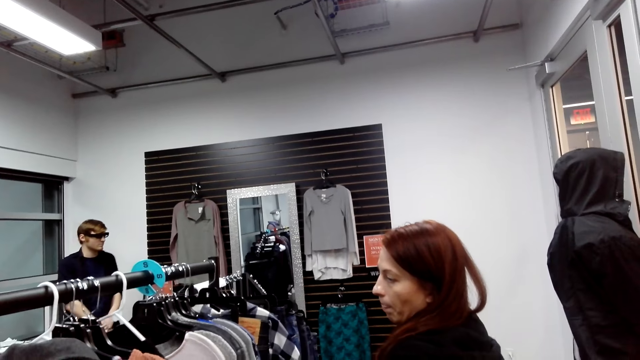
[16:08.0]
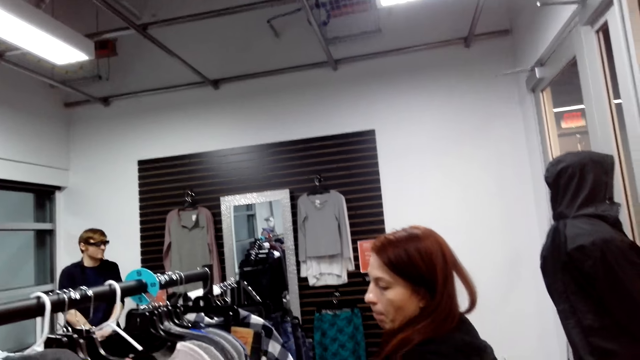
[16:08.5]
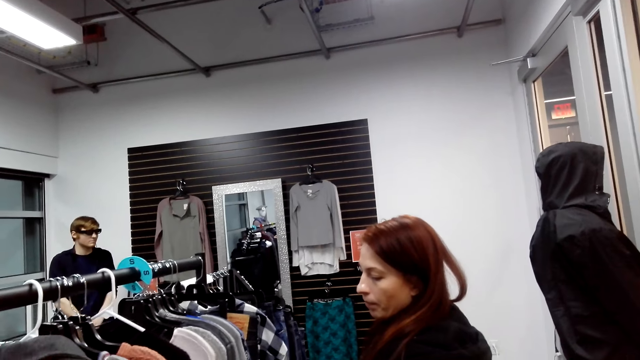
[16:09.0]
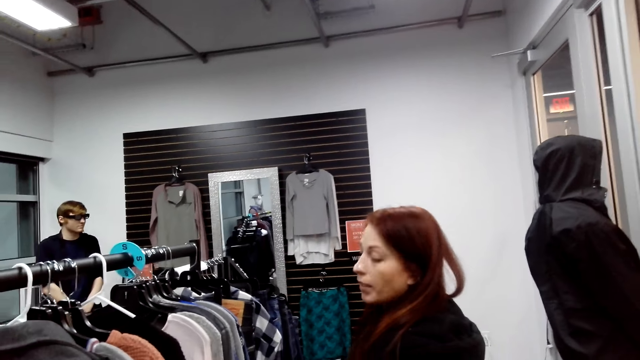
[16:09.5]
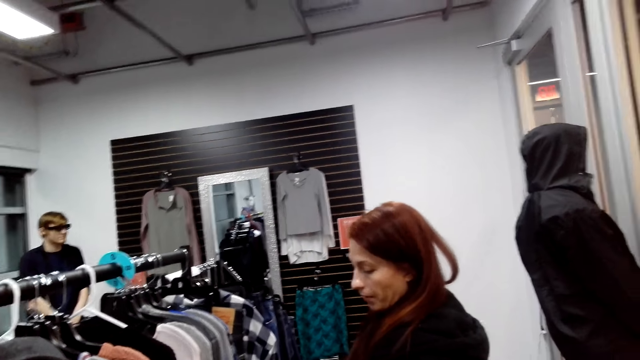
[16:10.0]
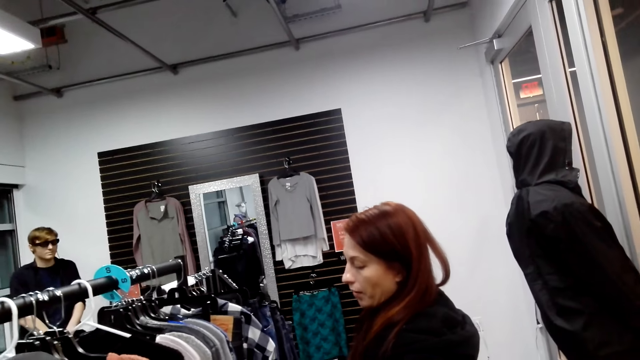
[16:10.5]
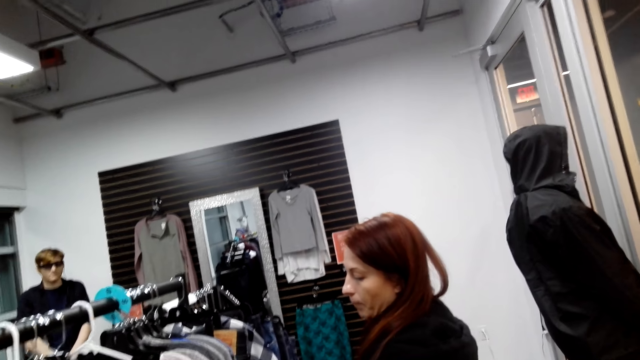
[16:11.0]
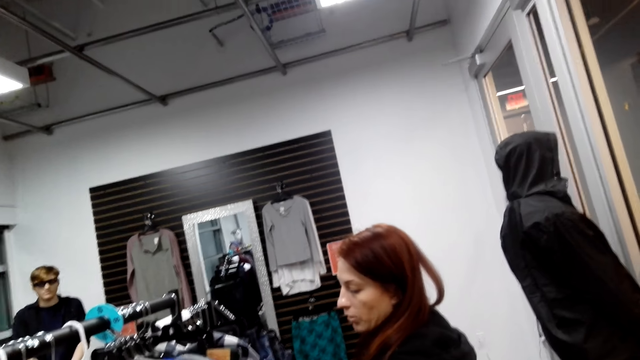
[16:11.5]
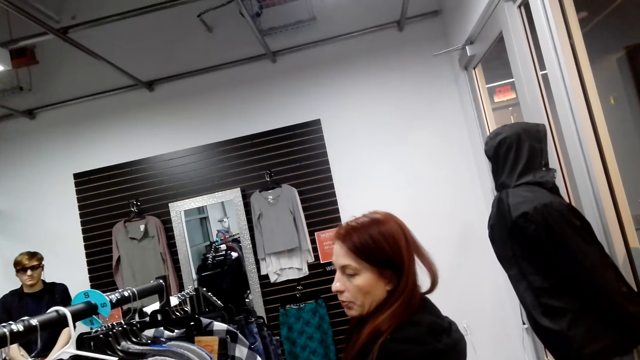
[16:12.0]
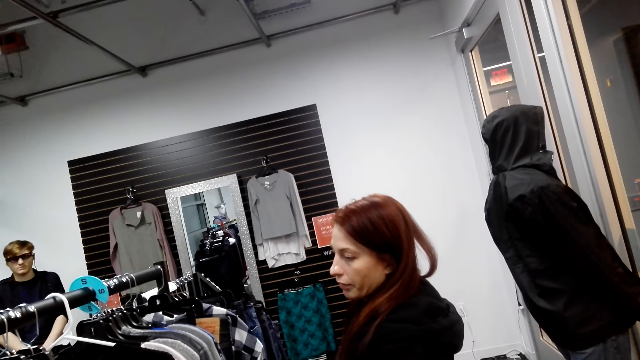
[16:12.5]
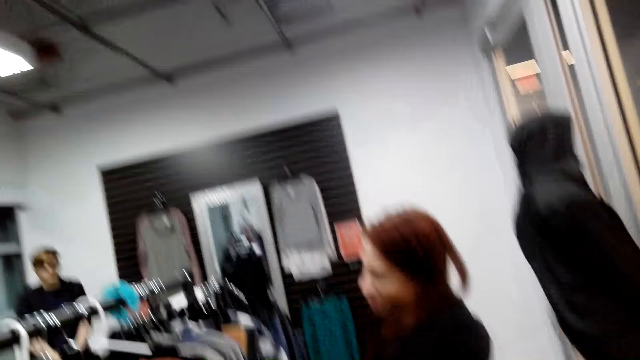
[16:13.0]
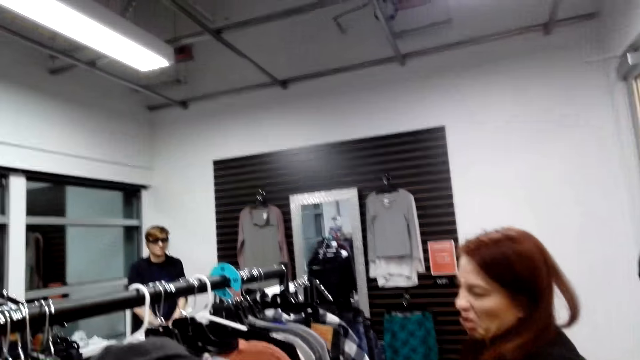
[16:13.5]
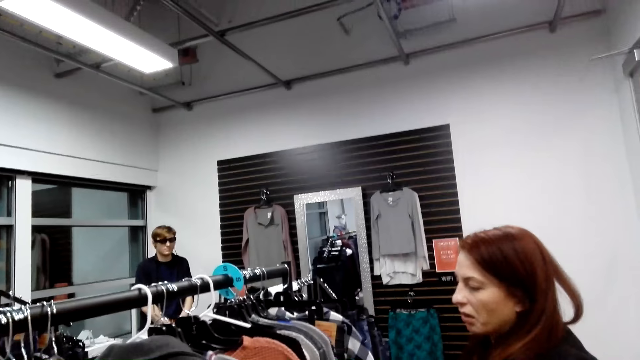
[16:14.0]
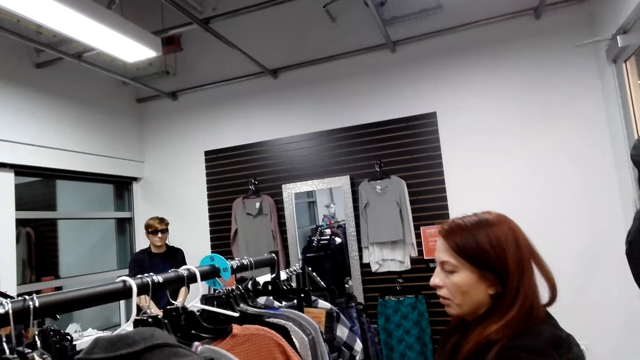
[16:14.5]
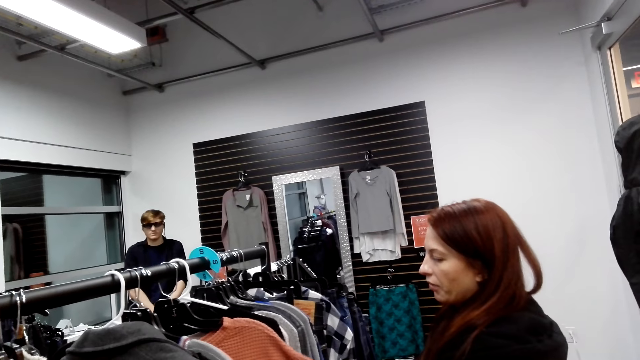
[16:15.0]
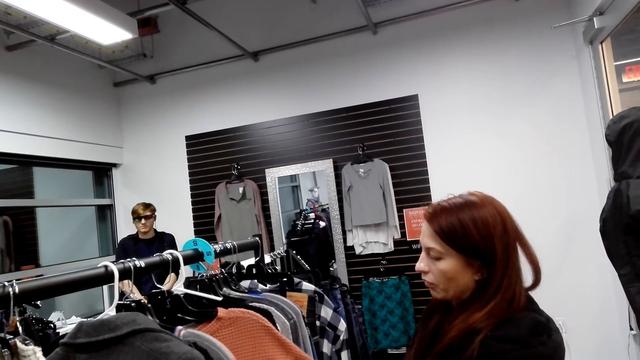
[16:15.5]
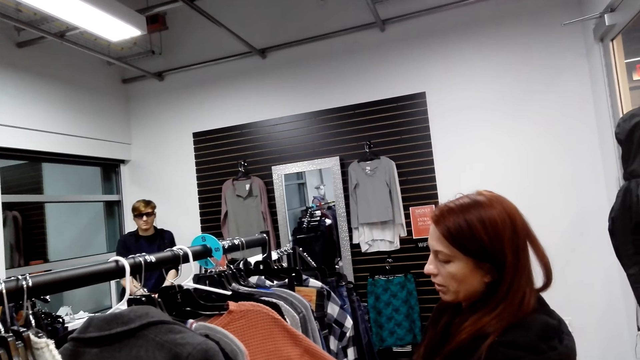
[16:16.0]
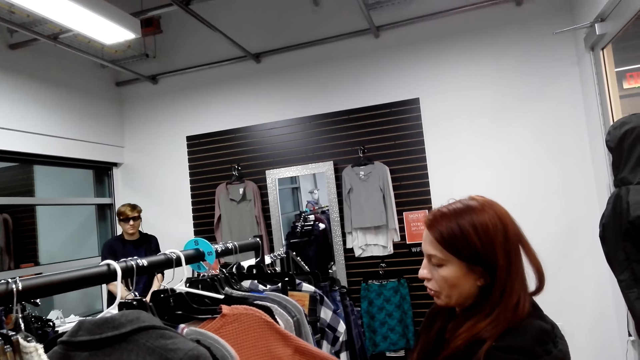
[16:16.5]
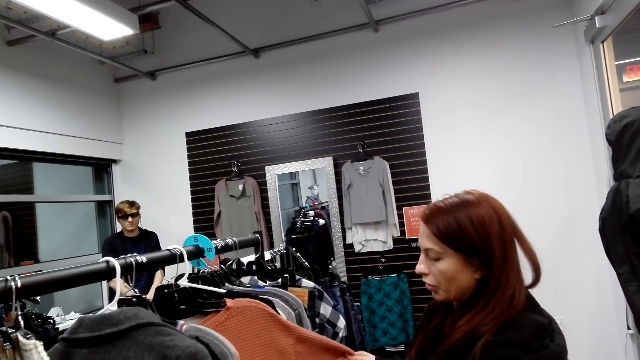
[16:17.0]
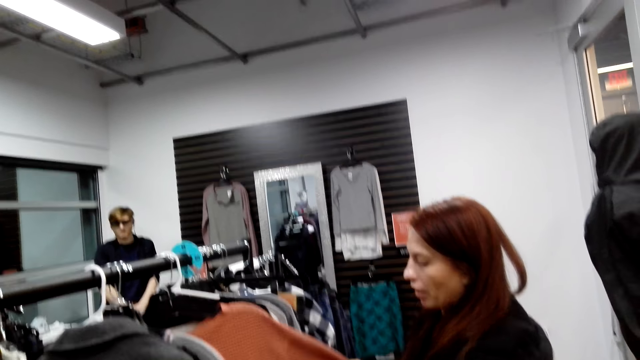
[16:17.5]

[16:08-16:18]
The camera wearer looks at the clothes.

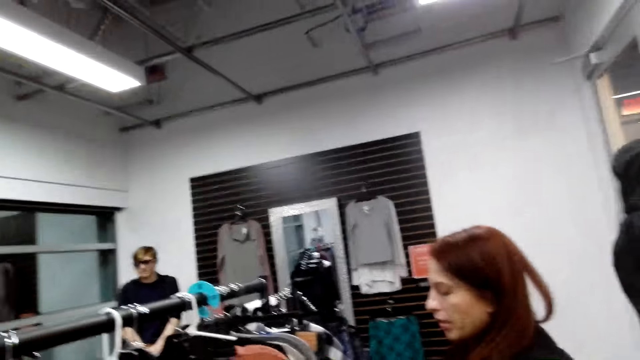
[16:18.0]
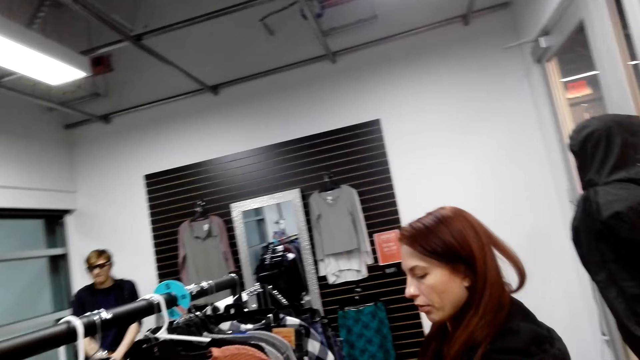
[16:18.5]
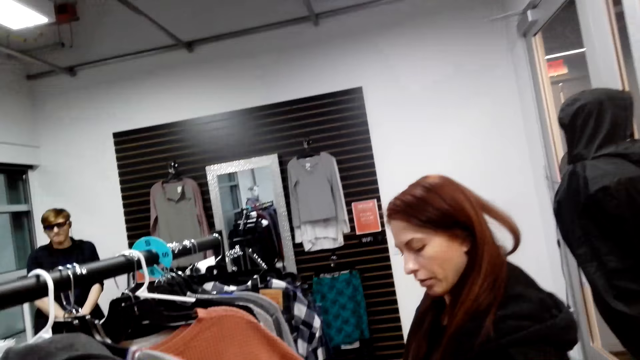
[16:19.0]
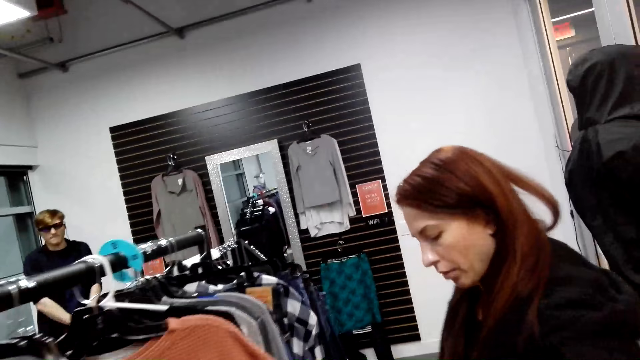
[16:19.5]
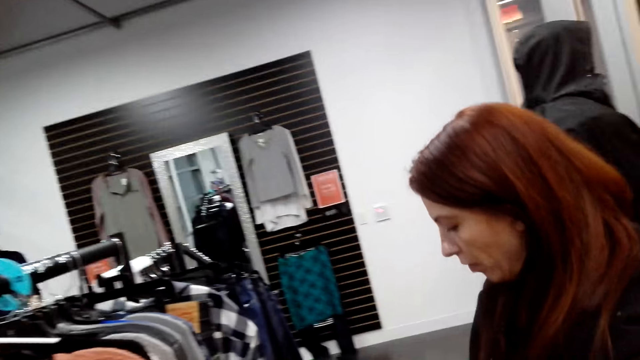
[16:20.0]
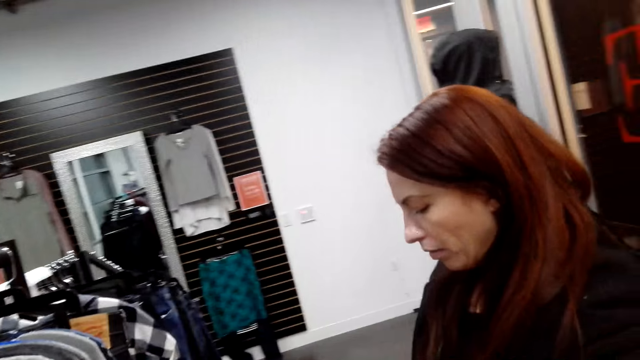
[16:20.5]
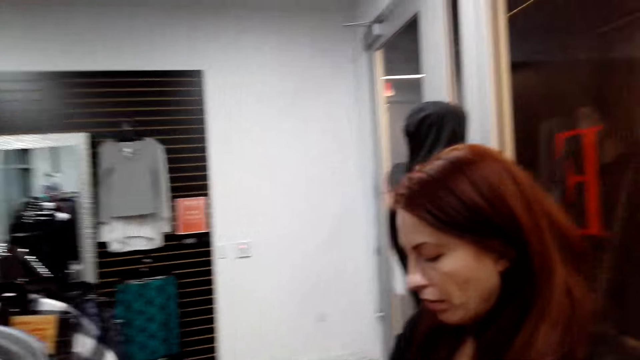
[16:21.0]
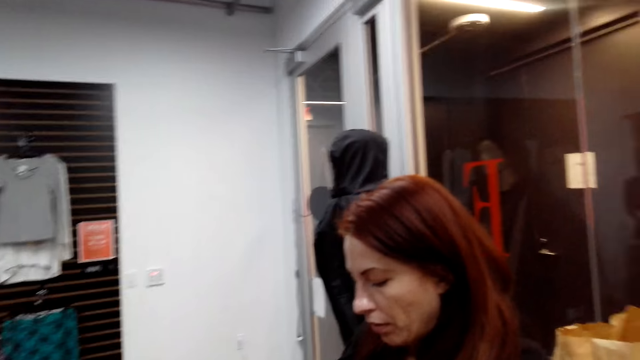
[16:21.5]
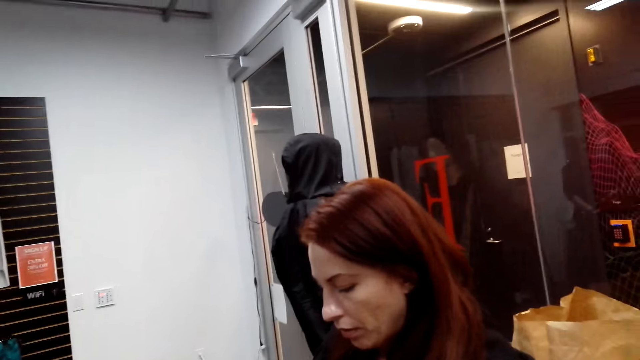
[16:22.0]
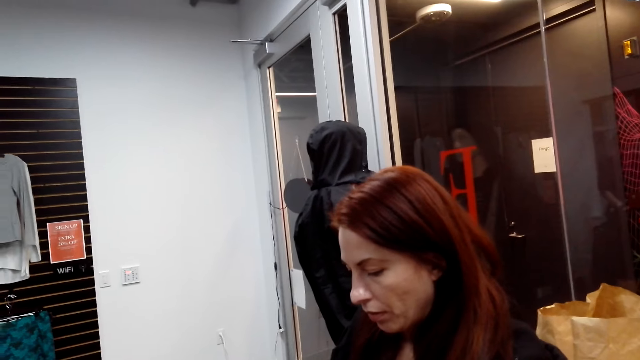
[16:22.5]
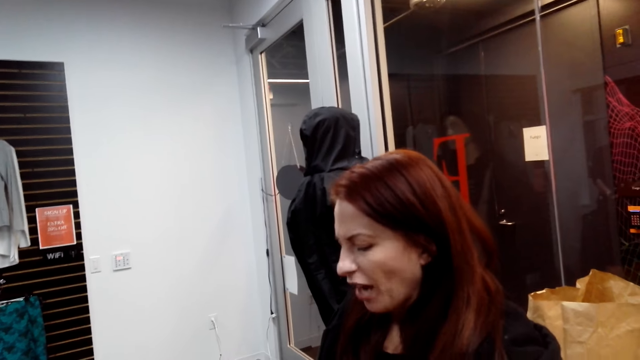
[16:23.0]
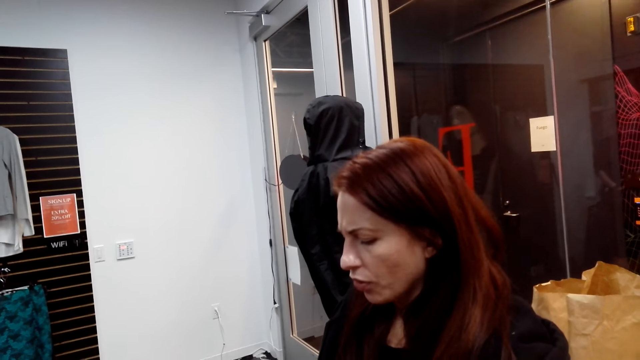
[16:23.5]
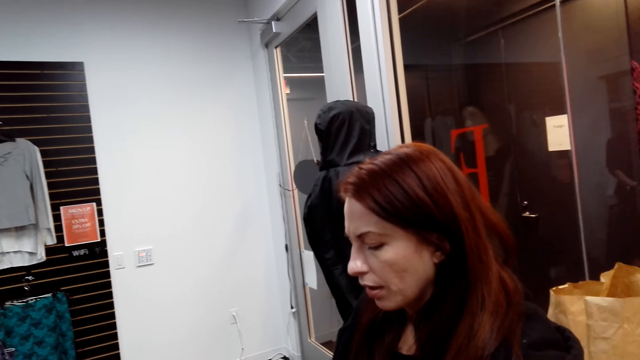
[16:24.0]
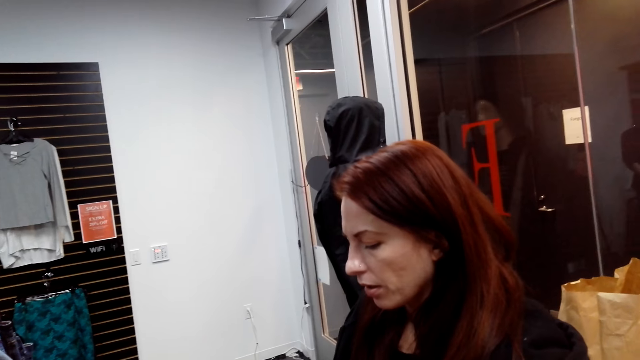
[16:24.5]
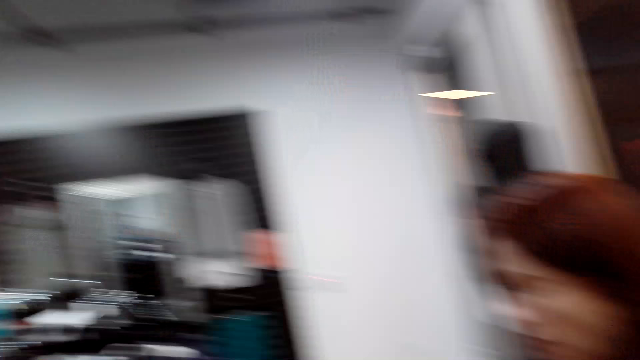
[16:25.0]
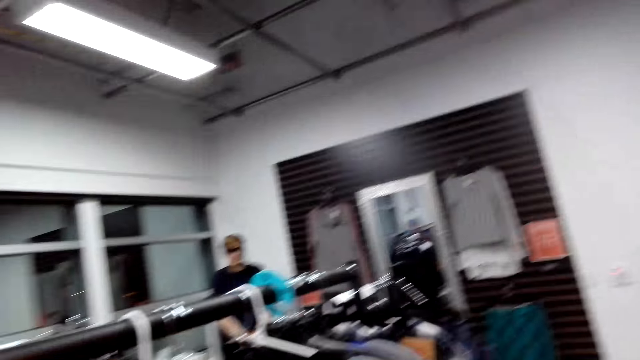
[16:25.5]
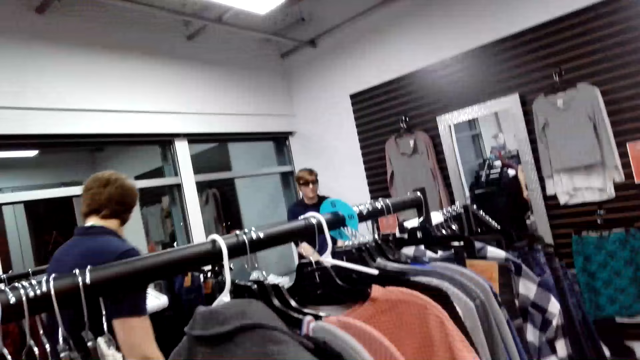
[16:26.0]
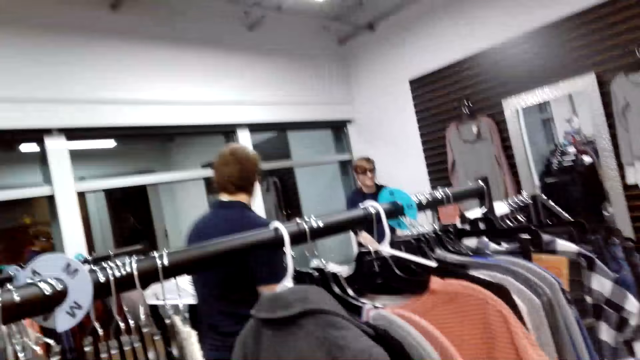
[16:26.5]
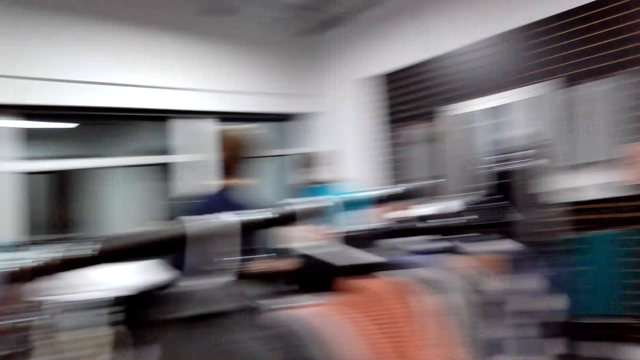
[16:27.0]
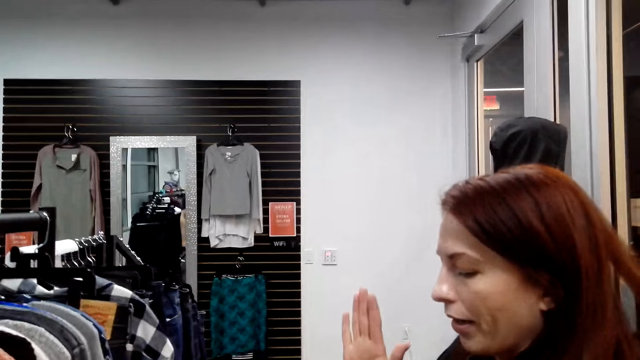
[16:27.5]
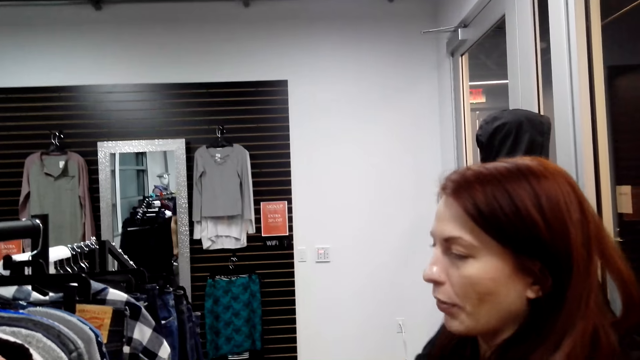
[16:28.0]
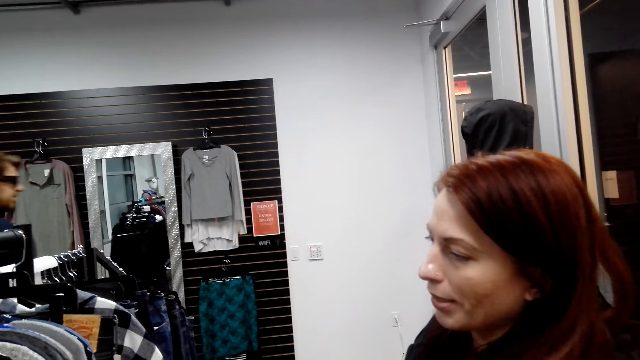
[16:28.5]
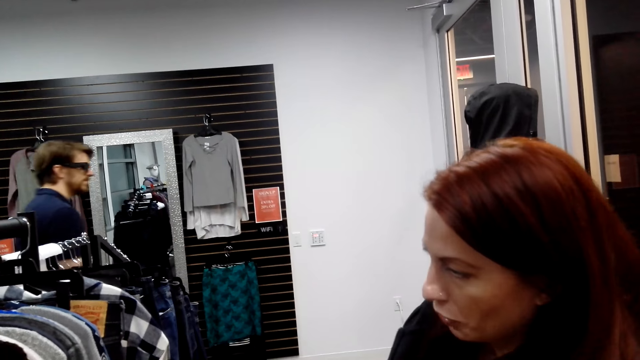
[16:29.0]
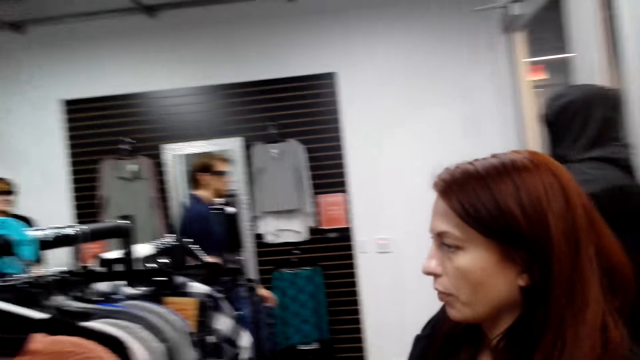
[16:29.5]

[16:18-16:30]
The camera wearer looks around. A man steps forward. The camera wearer looks around. A lady moves the hands. The man steps forward.
